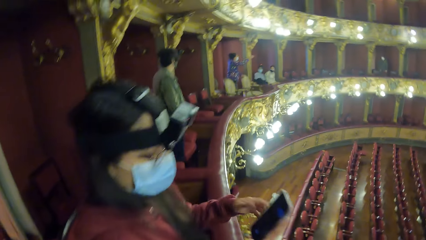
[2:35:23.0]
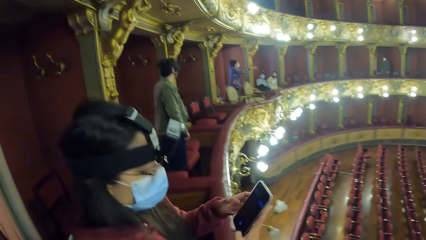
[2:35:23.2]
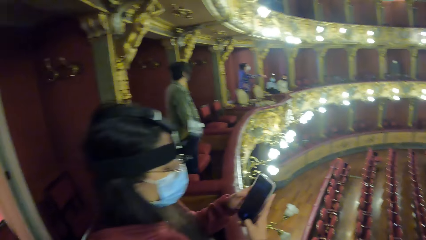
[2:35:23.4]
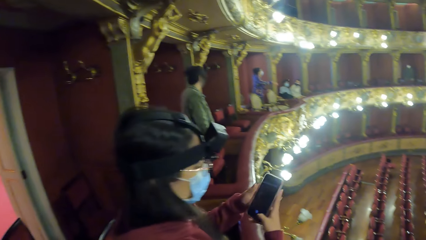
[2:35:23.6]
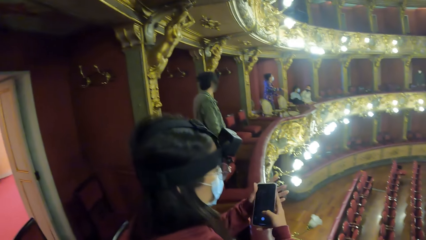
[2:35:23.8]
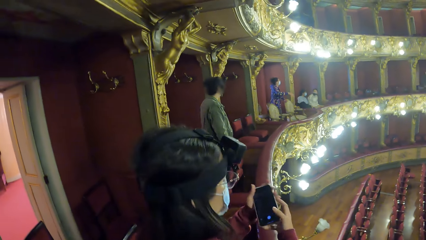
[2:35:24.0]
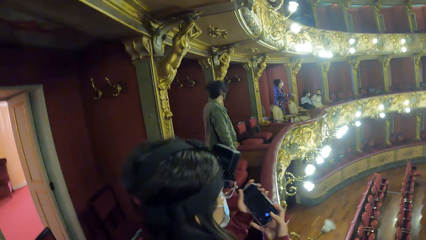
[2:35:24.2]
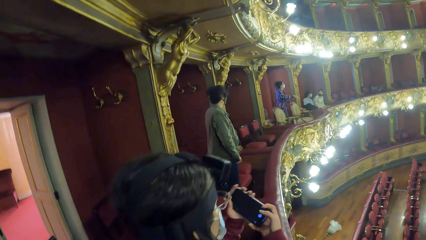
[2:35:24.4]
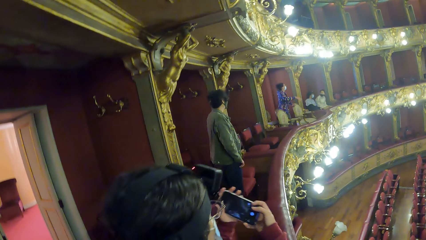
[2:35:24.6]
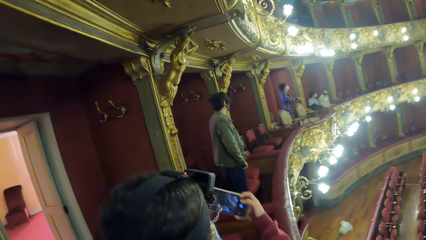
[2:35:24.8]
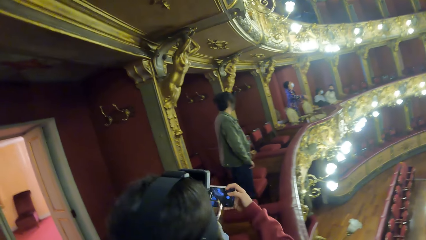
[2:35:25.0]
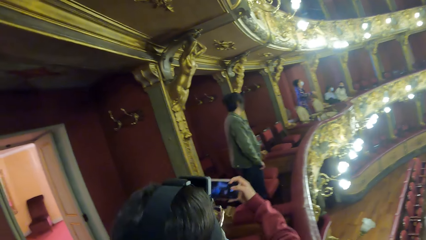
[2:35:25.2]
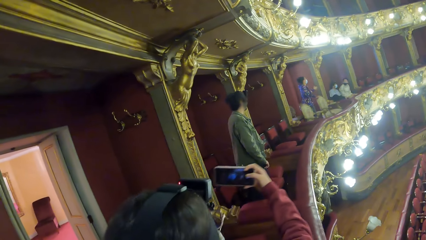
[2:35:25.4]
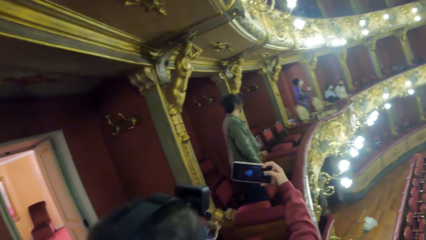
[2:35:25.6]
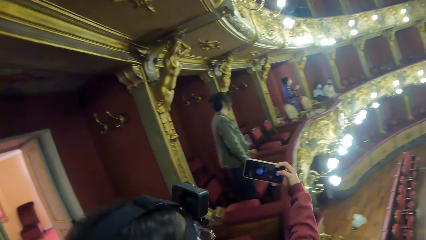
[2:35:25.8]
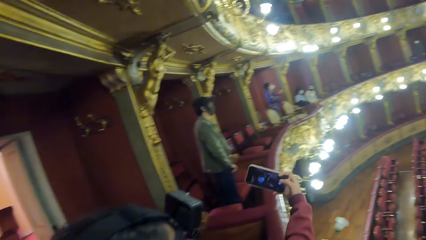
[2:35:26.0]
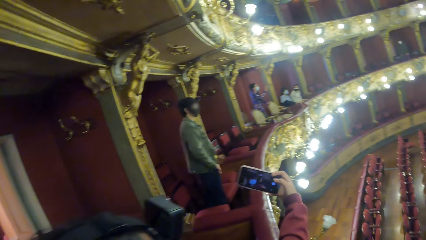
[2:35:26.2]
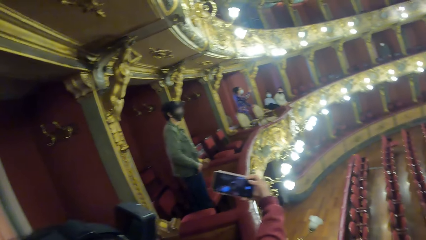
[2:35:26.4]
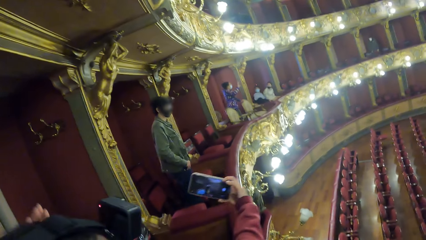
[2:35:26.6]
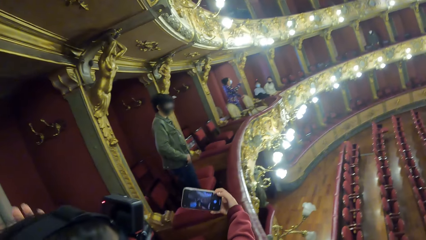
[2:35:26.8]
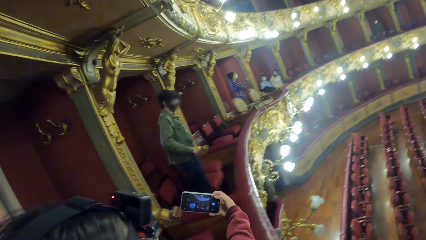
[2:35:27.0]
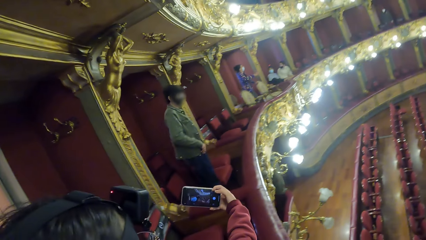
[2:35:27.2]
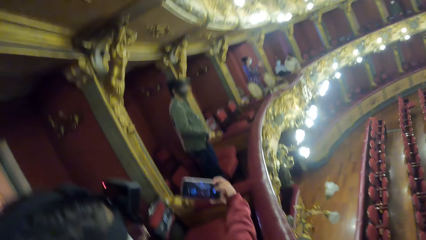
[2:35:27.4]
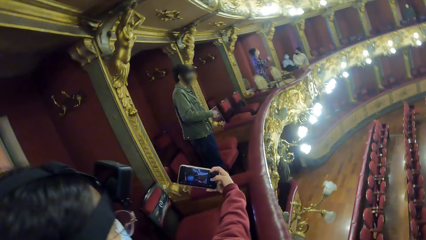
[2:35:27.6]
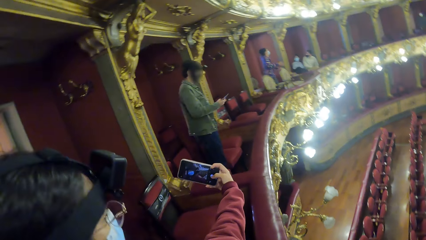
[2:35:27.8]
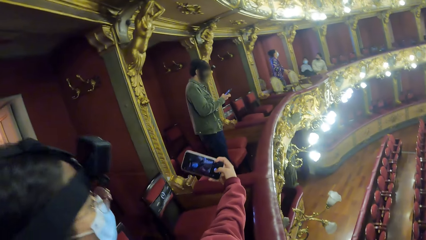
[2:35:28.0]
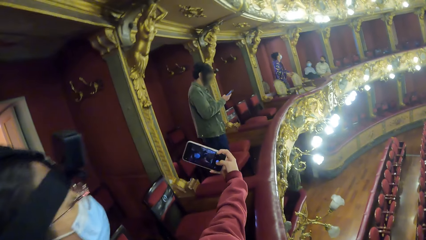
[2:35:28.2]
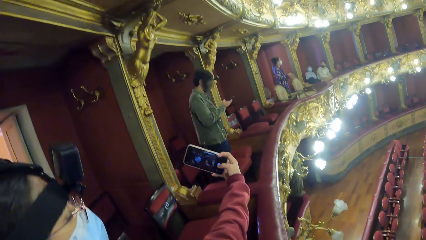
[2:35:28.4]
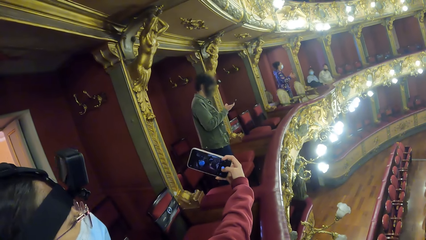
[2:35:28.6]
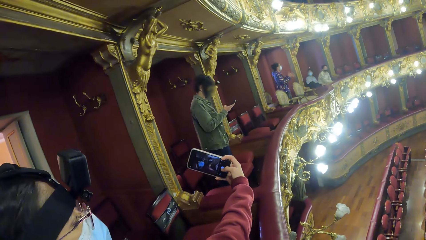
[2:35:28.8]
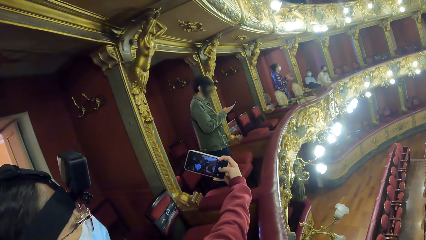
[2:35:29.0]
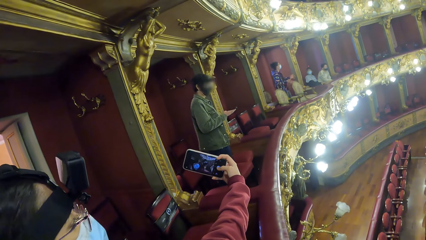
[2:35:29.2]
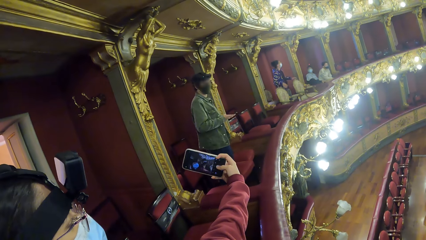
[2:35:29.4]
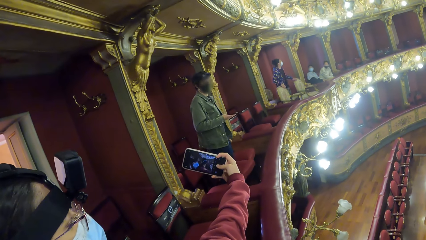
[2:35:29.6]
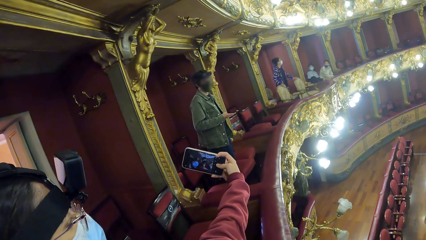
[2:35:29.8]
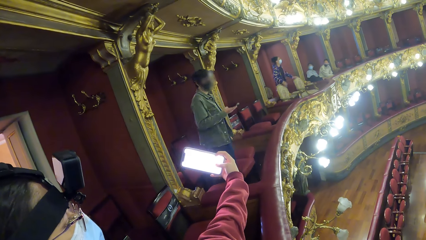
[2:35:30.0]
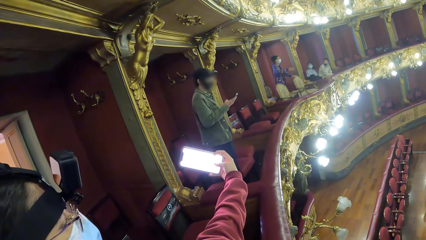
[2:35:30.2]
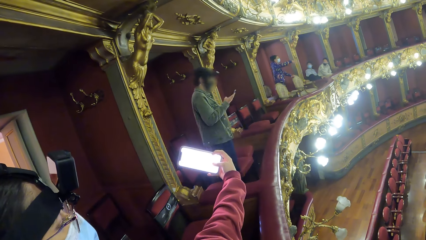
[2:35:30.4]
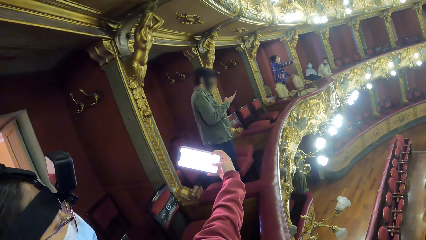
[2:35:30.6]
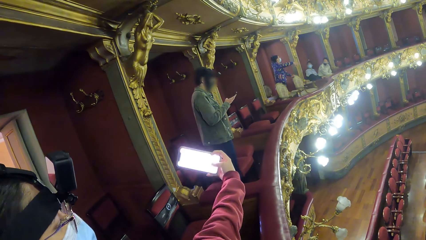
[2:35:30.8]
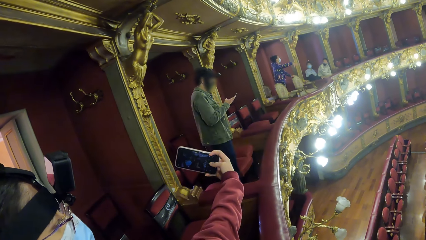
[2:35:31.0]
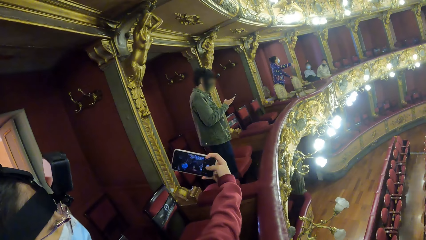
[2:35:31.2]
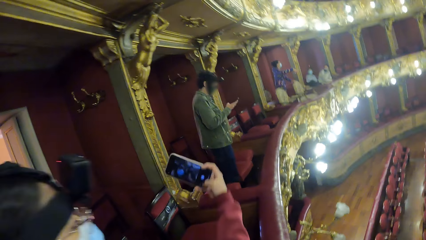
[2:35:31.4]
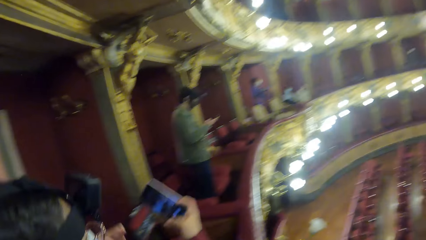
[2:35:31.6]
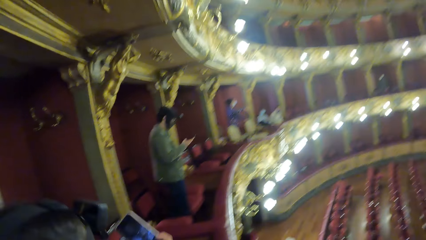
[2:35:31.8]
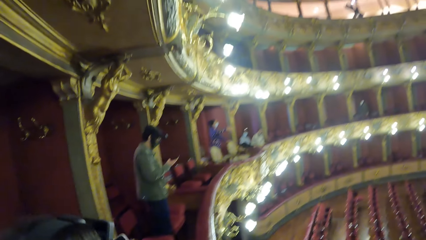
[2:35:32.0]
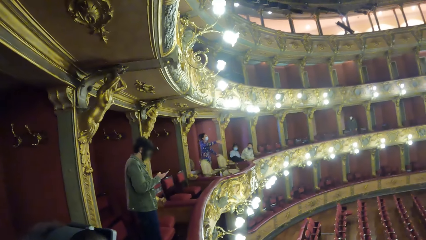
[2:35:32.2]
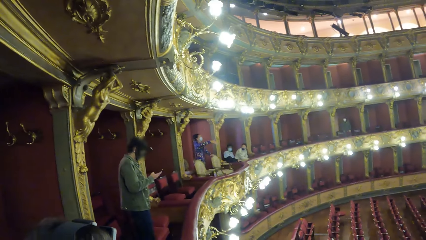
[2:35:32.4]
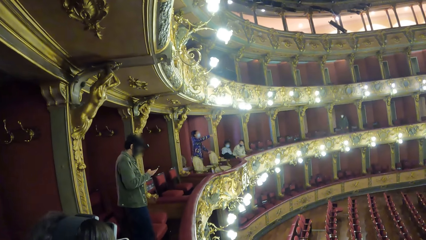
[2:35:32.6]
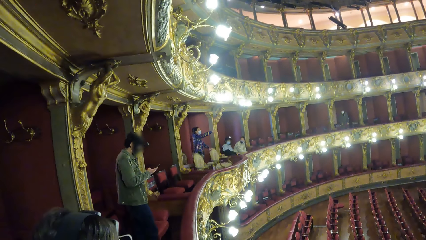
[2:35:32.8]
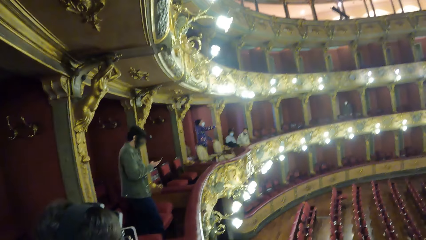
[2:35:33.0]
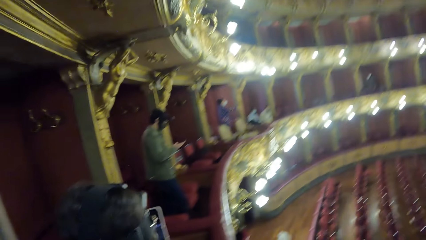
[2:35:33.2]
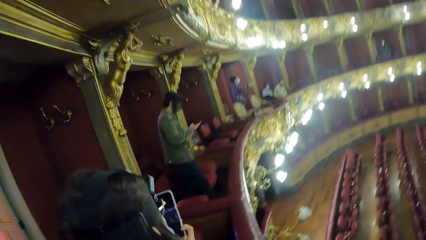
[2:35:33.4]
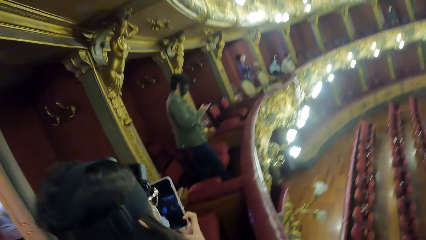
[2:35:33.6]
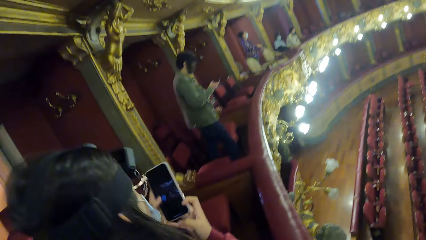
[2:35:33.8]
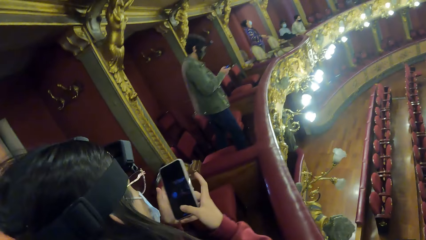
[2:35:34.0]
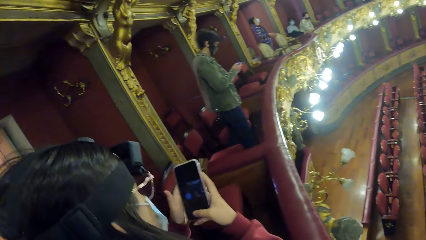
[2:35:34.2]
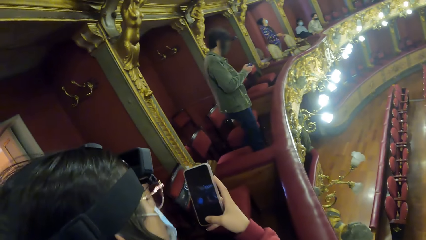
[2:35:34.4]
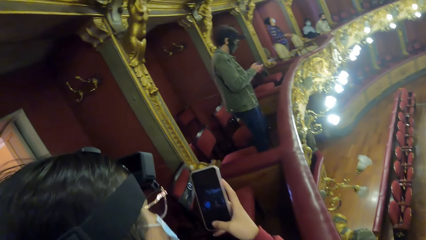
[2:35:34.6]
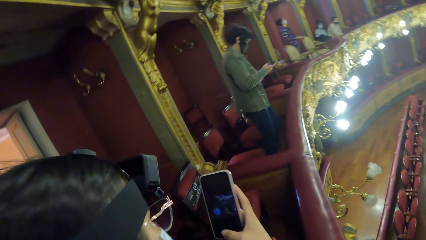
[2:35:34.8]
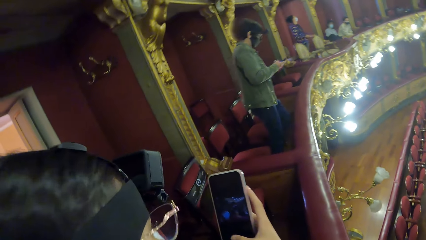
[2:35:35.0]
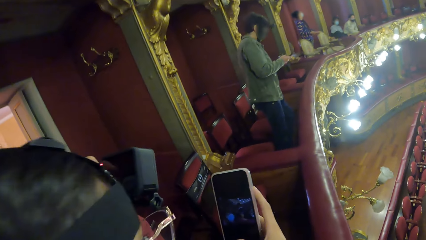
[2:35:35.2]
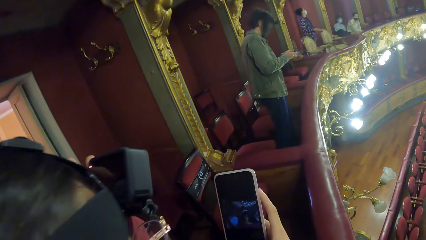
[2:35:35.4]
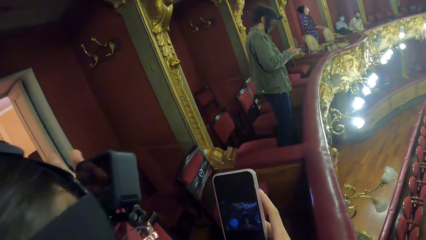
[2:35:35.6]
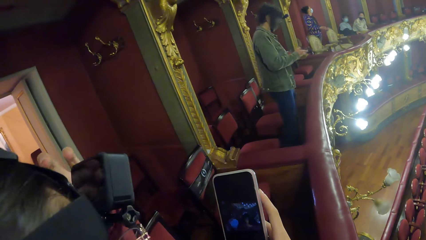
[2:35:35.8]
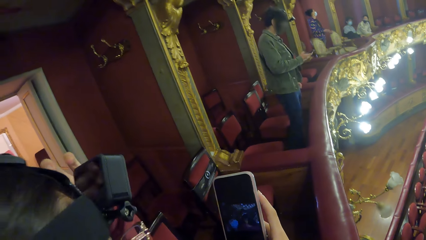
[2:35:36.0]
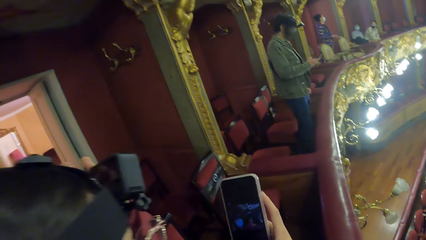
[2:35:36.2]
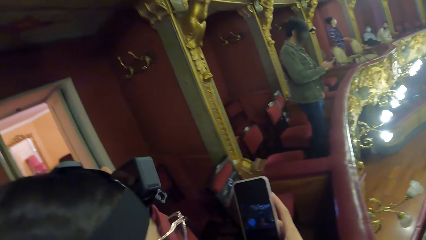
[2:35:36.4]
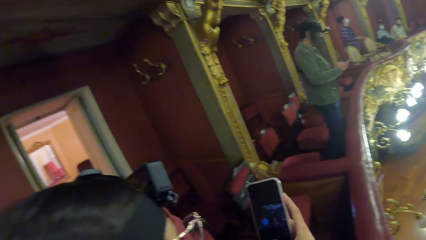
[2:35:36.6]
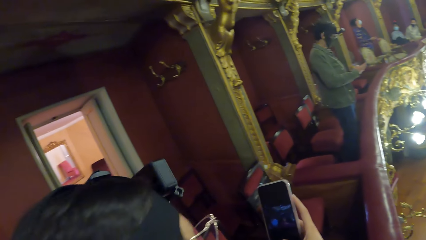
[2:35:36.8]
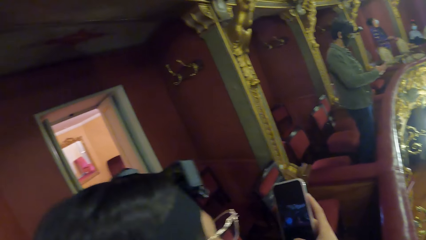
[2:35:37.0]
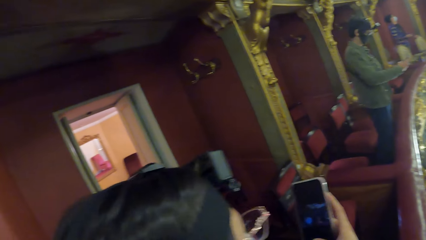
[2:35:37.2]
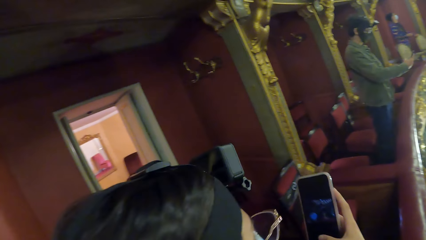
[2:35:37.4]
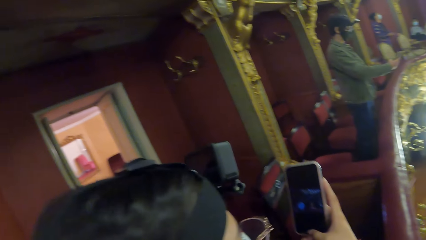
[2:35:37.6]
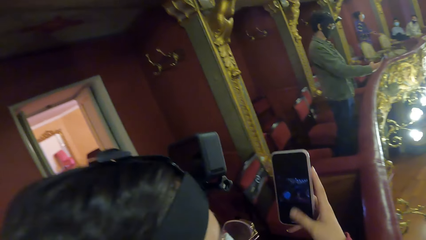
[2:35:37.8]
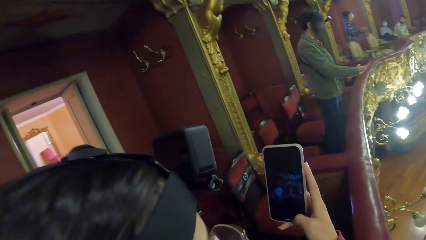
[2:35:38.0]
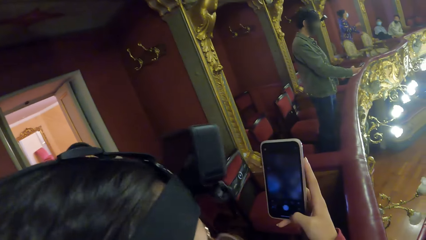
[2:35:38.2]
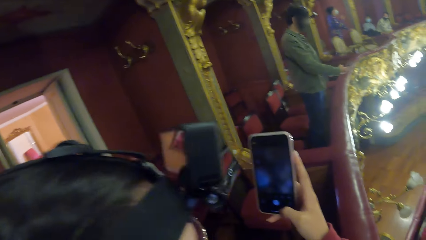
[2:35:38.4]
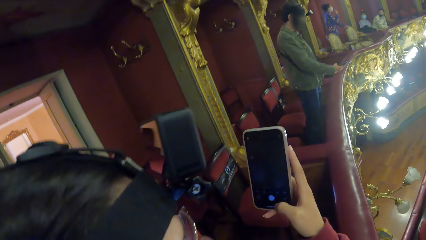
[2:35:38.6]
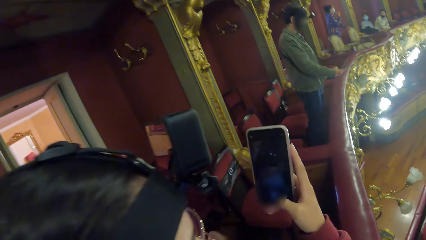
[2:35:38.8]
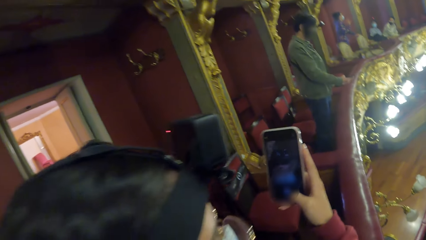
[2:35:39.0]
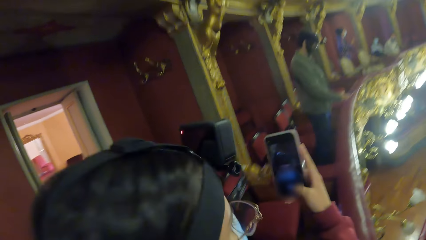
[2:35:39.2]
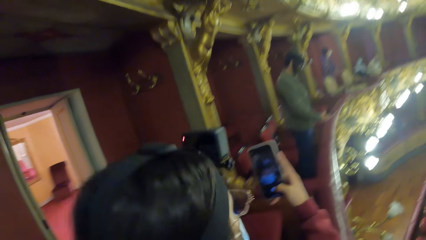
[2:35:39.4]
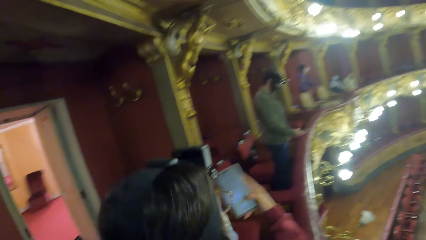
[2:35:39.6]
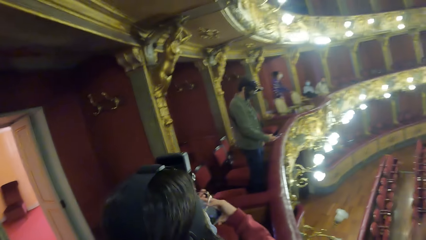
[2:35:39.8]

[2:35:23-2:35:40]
The woman holds the phone with both hands. The woman operates the phone with her right hand. The camera wearer and the woman take a picture. A man removes a phone from his jean pocket with his right hand. The man operates the phone with his right hand. The woman operates the phone with both hands. The woman operates the phone with her right hand.
